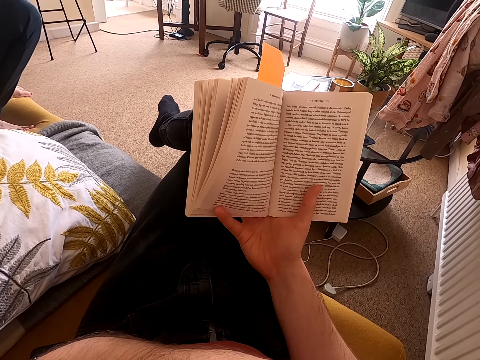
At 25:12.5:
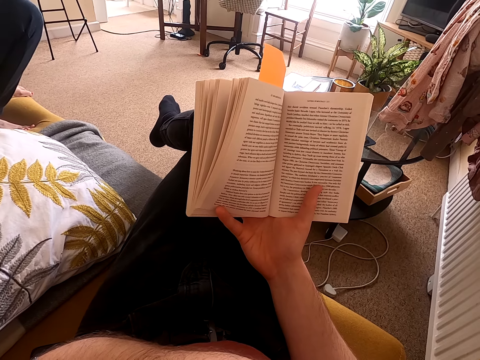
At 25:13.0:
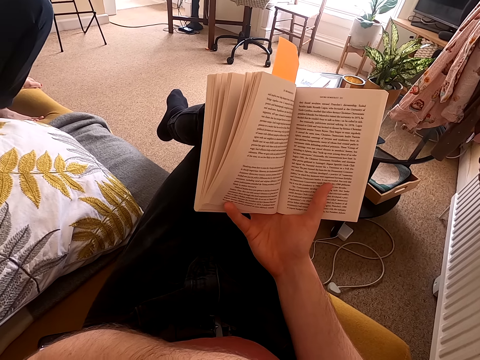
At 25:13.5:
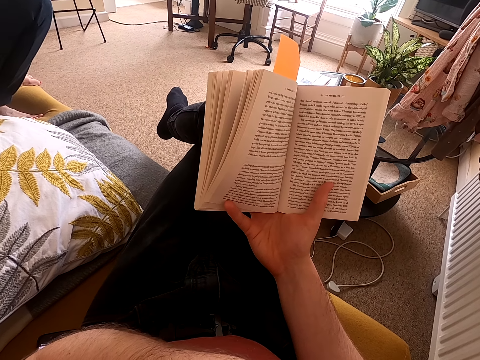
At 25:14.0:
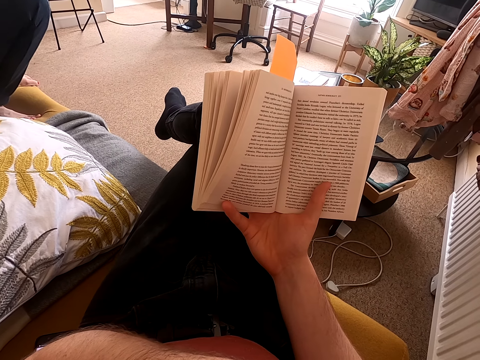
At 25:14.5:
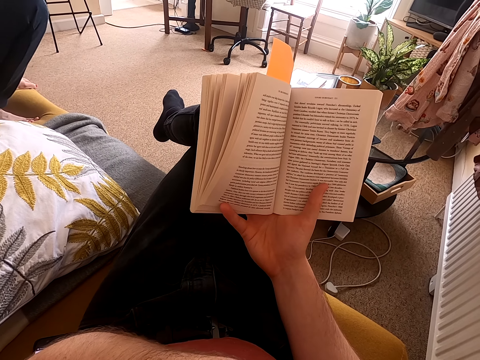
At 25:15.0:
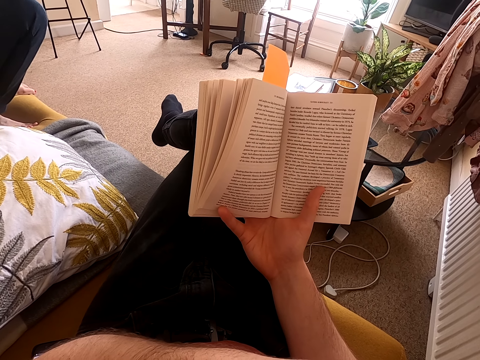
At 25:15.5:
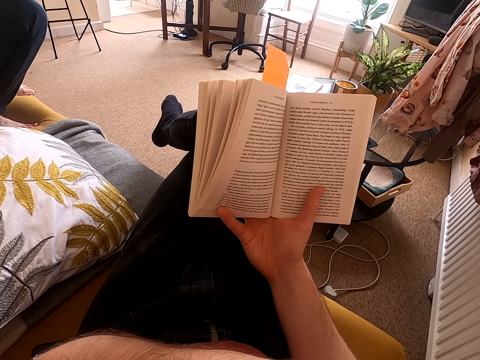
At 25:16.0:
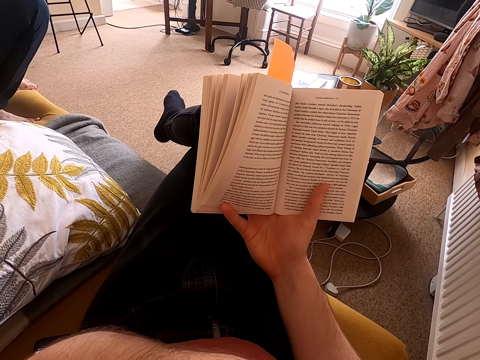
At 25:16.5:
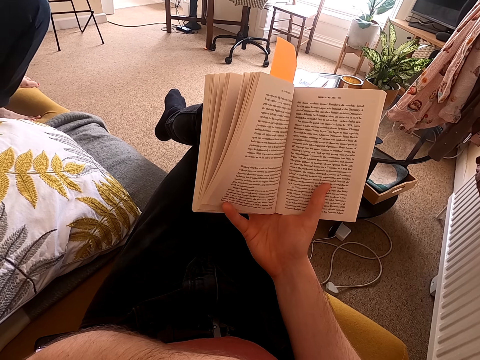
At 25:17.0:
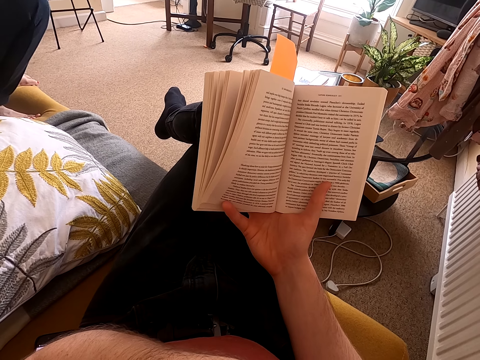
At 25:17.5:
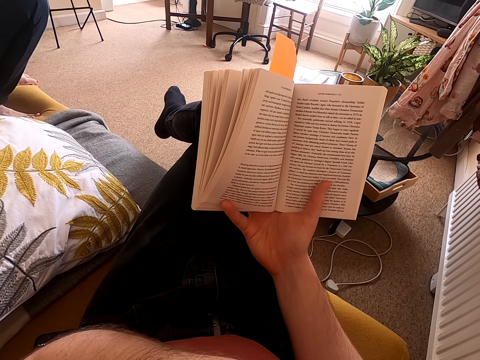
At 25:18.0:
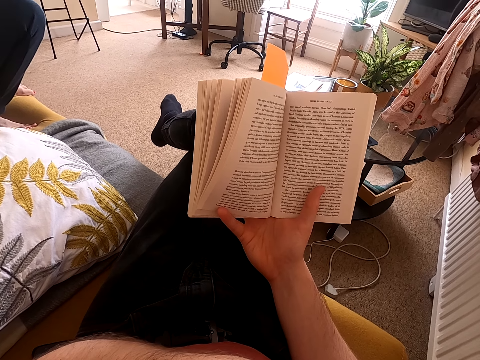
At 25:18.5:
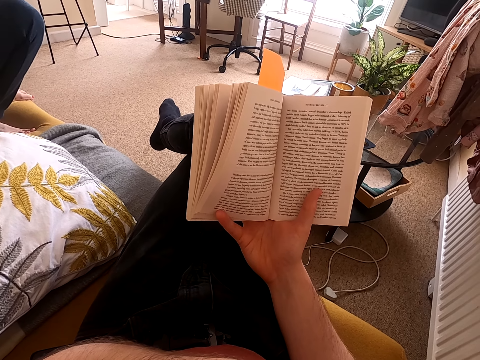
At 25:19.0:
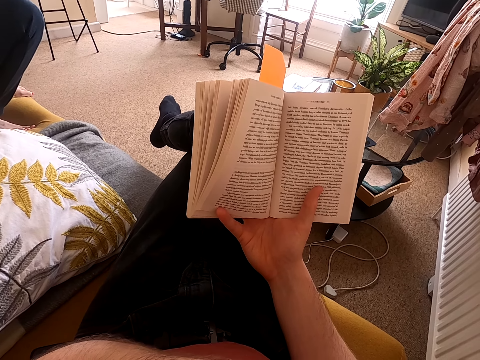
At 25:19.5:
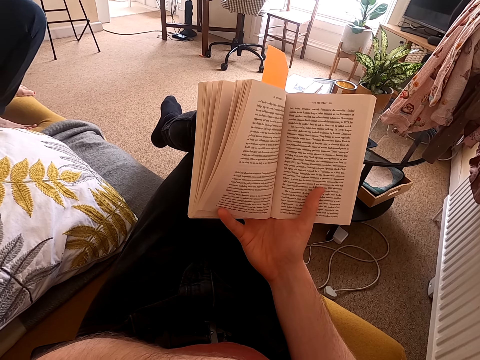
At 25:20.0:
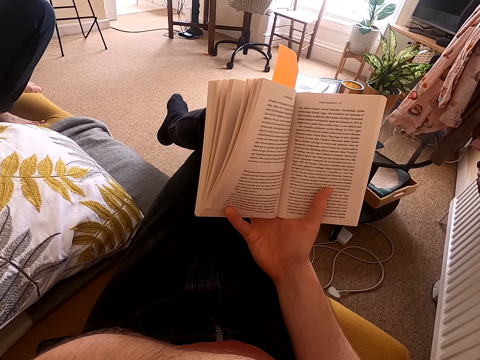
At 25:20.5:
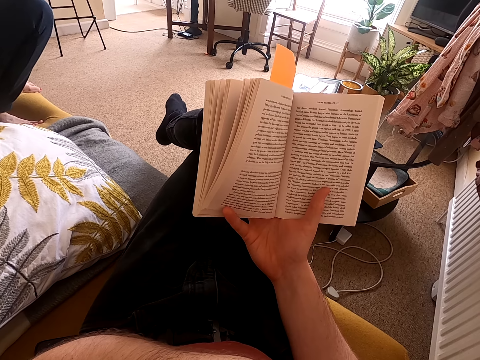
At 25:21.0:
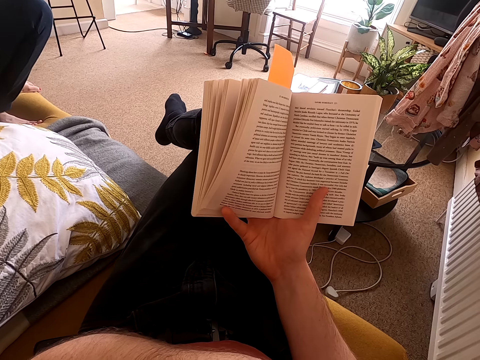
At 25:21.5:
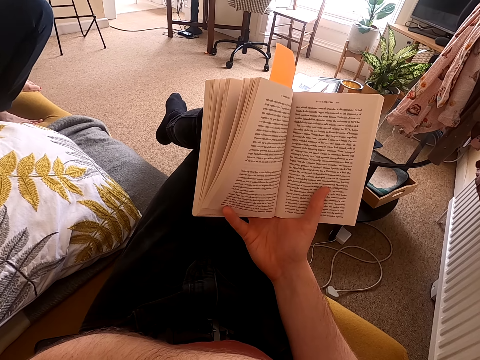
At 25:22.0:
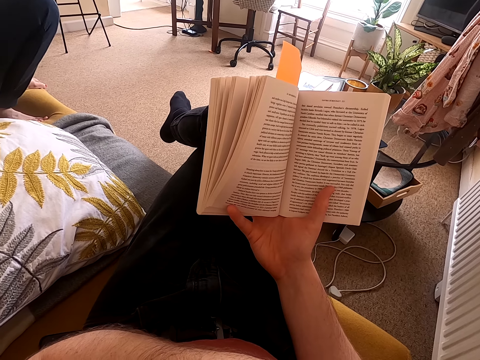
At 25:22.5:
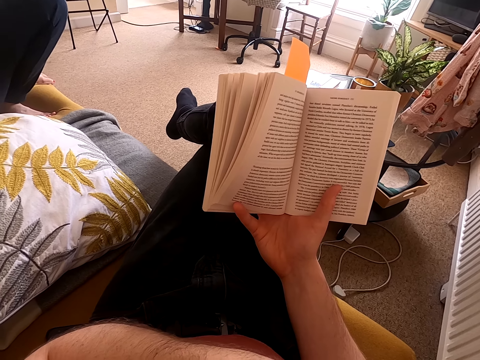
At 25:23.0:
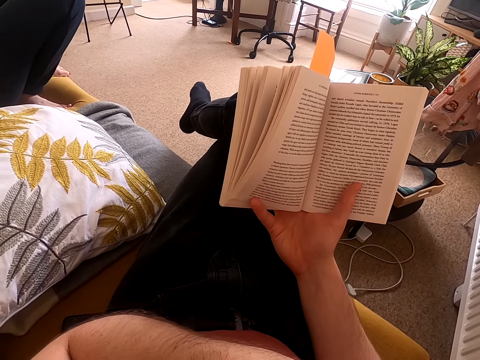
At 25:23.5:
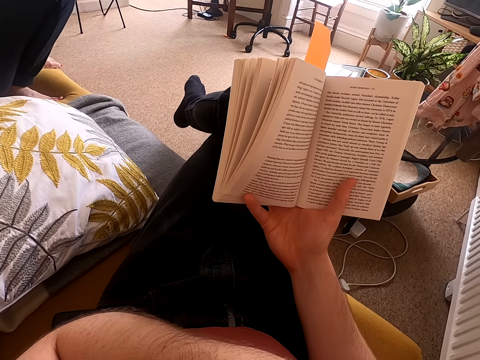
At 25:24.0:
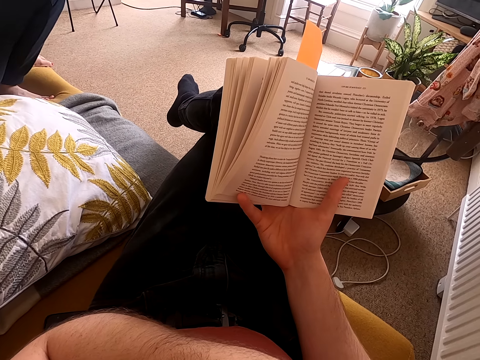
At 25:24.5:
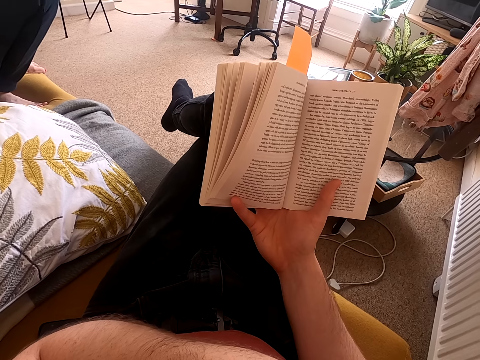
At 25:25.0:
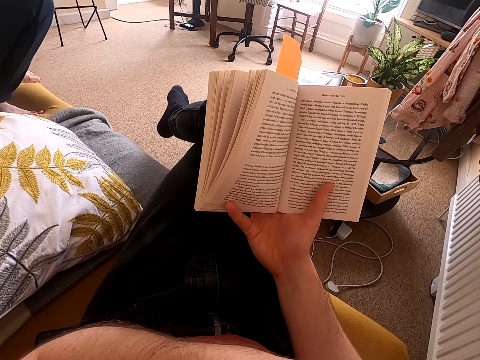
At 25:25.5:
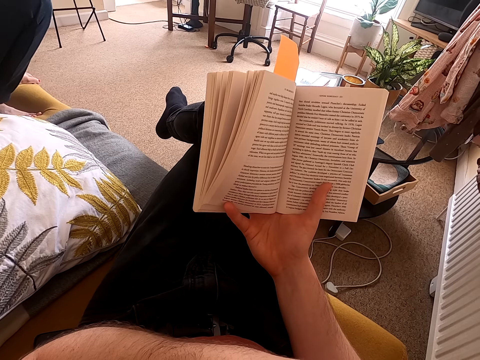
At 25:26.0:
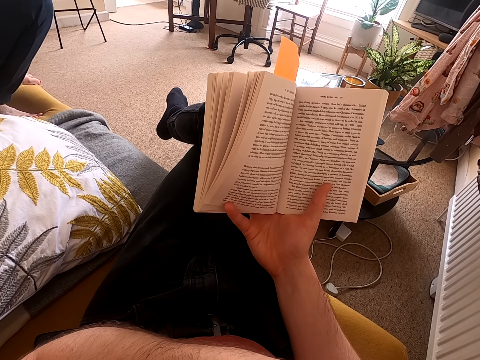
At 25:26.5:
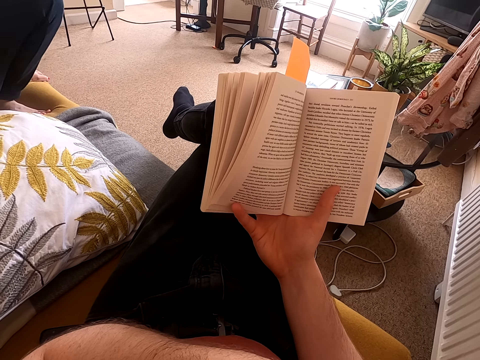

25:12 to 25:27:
The camera wearer looks around a room. They read a book.

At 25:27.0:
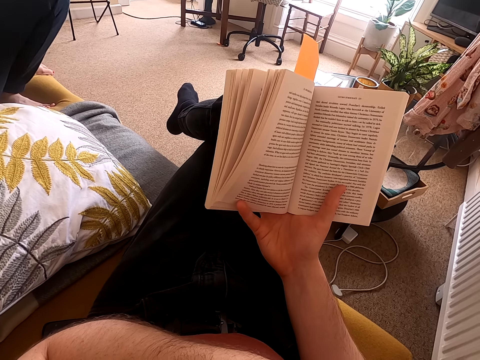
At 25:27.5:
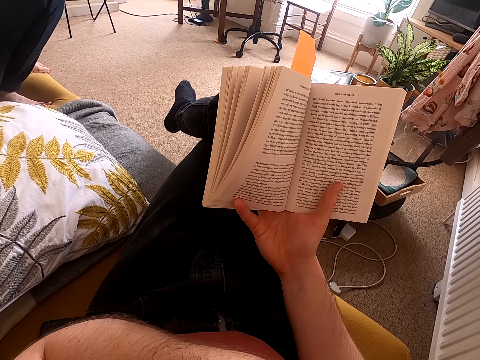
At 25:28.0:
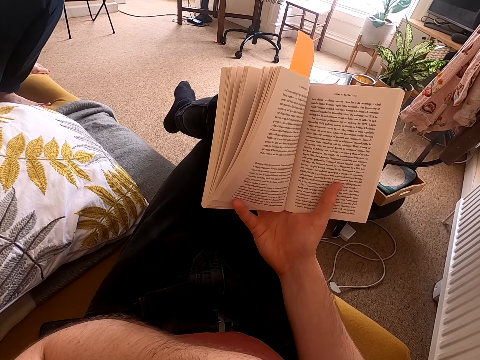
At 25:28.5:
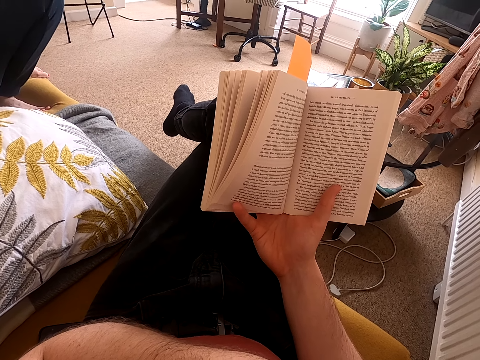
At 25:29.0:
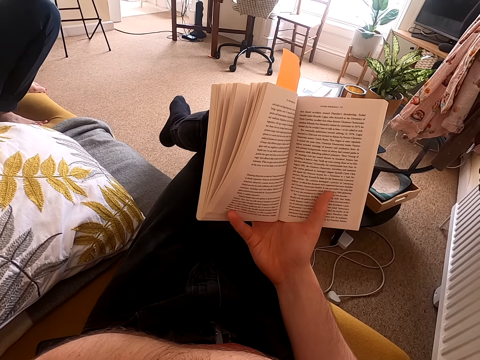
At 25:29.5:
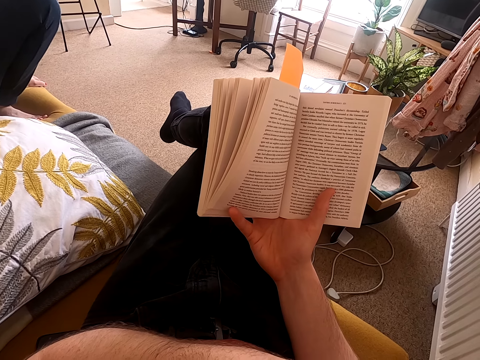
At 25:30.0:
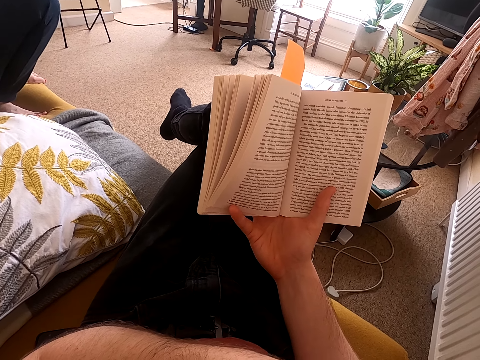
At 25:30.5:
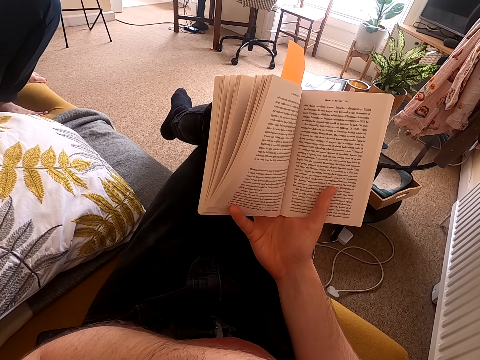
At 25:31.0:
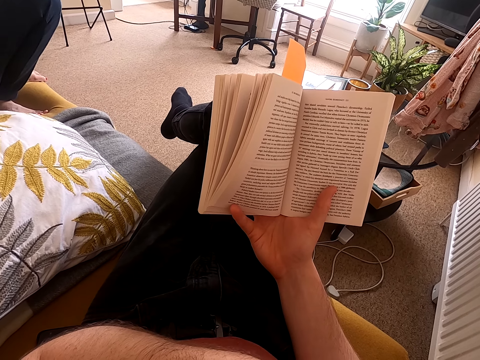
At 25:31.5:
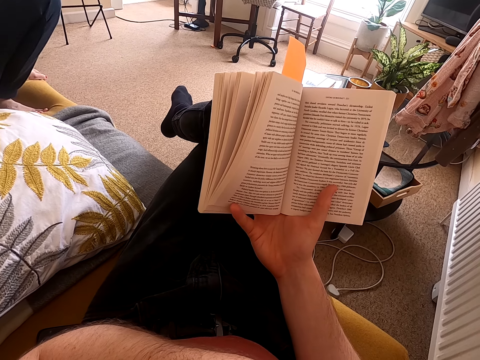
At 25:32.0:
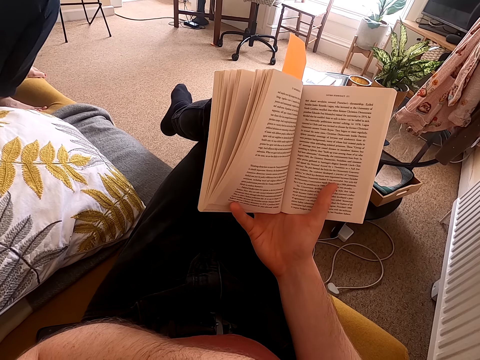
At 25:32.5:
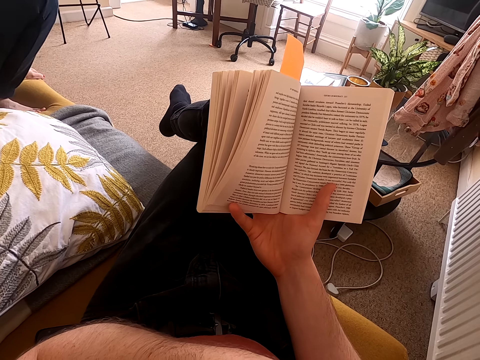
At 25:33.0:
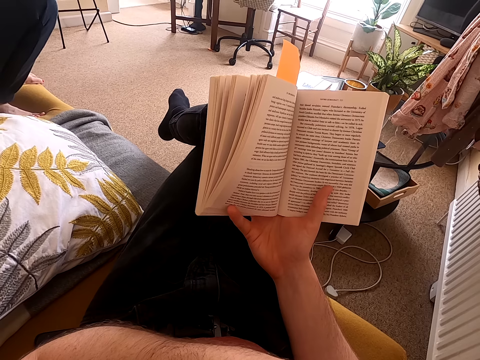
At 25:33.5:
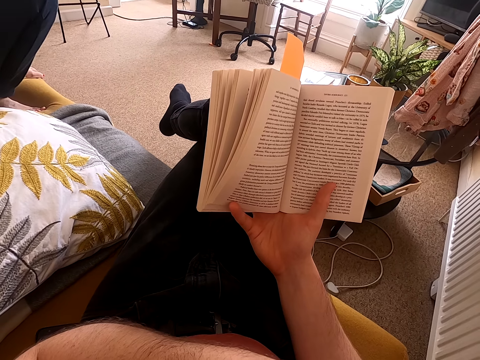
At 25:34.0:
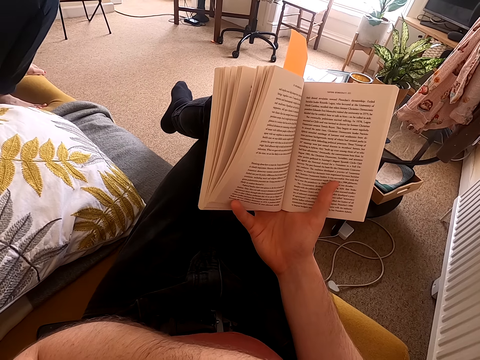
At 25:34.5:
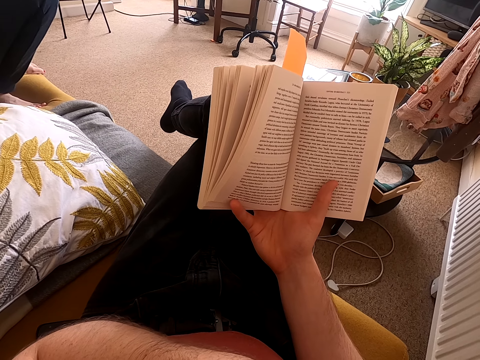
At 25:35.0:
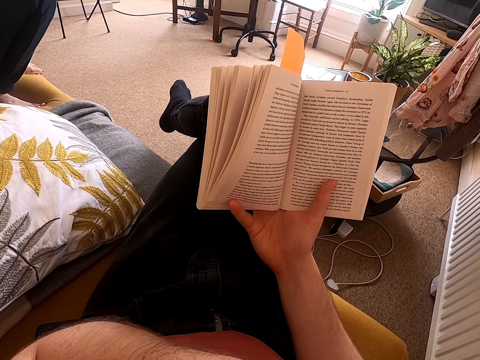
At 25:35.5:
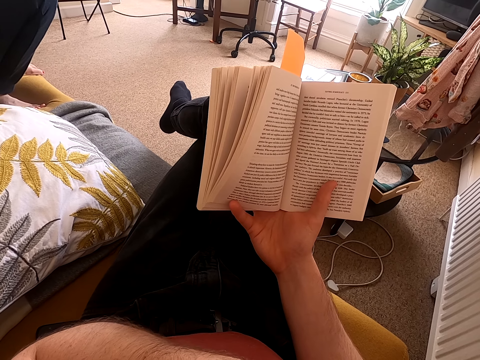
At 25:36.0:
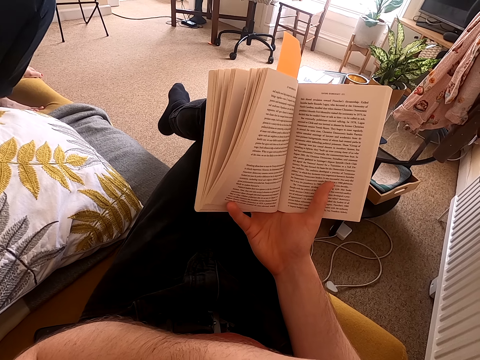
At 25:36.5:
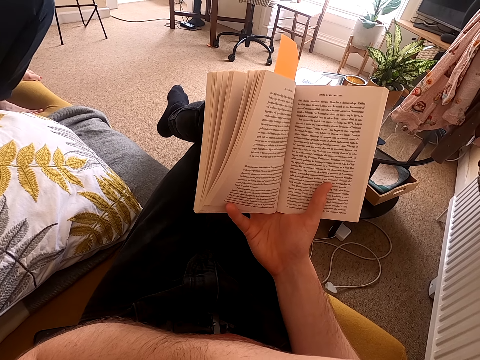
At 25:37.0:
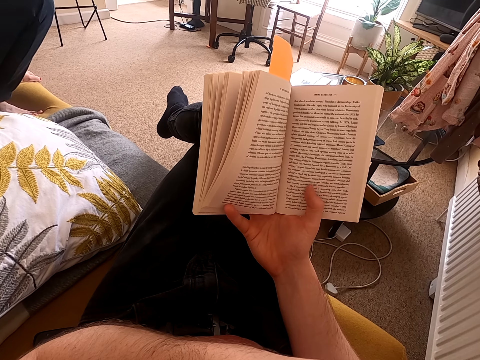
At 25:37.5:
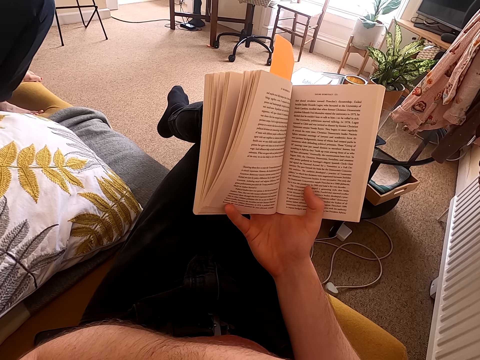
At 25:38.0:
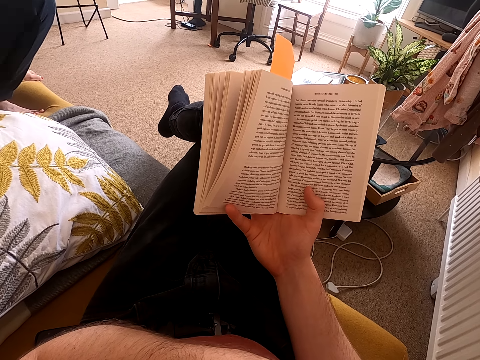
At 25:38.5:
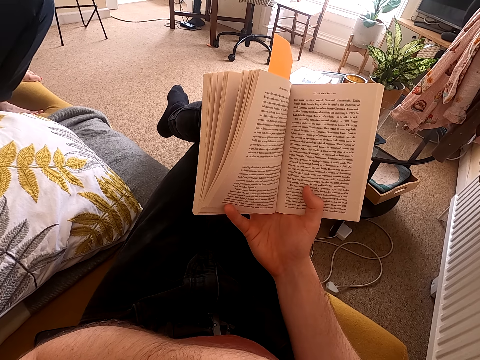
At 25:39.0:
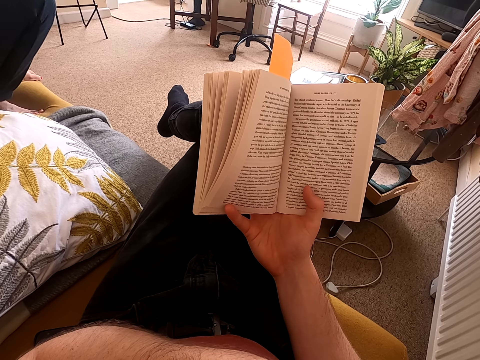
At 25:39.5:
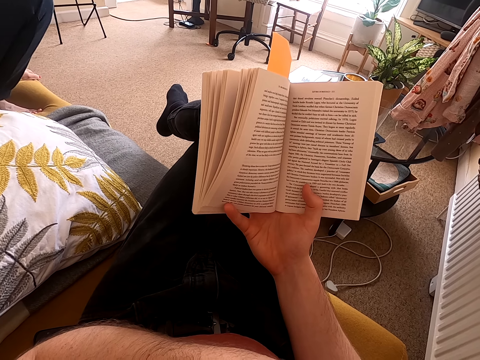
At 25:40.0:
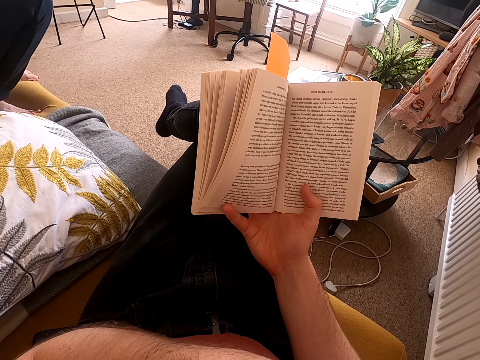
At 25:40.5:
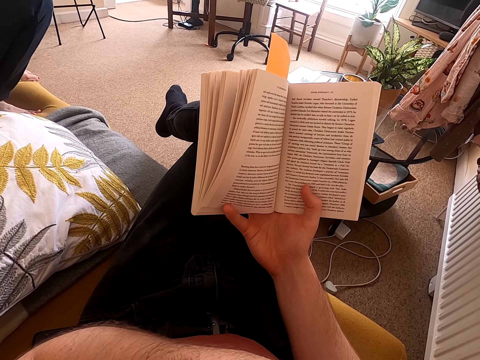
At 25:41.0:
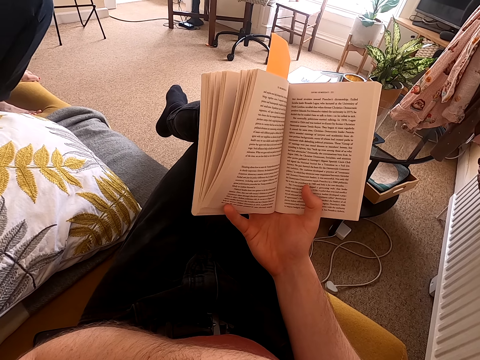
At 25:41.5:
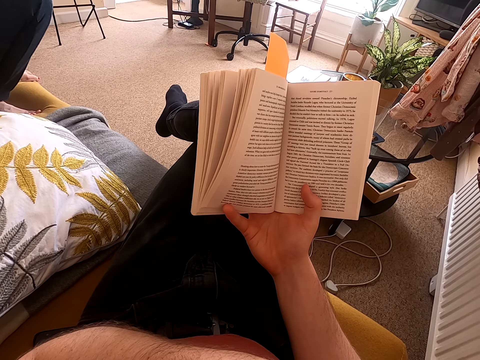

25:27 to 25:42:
The camera wearer moves his hand on his chin. He reads a book. He moves his right thumb.
